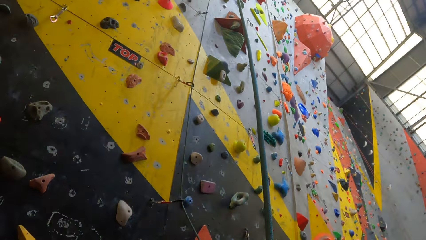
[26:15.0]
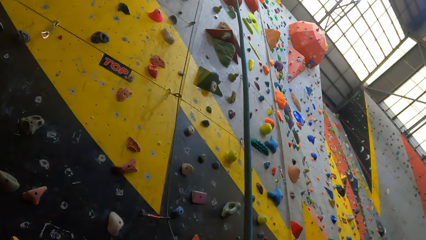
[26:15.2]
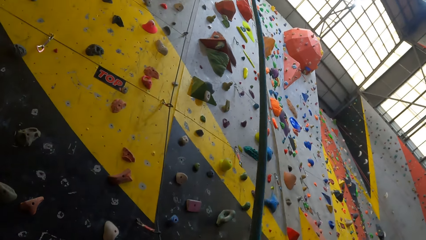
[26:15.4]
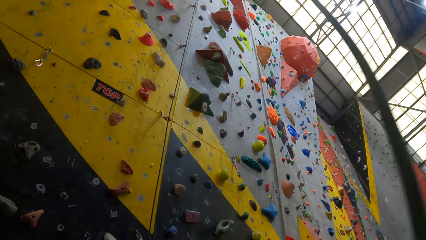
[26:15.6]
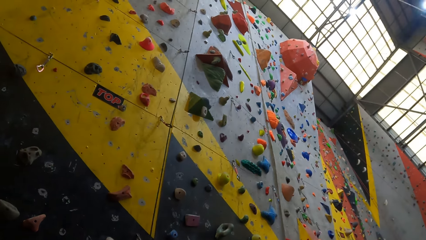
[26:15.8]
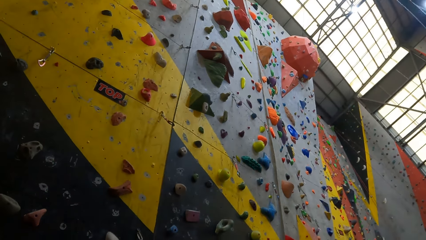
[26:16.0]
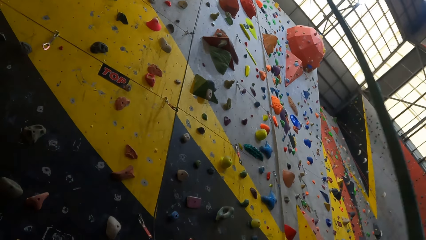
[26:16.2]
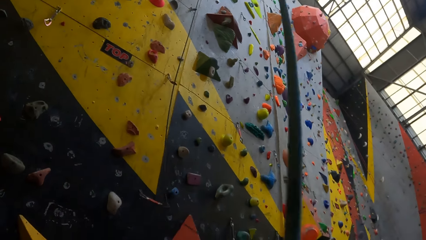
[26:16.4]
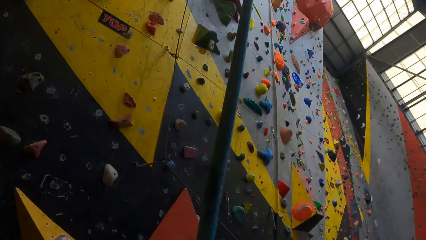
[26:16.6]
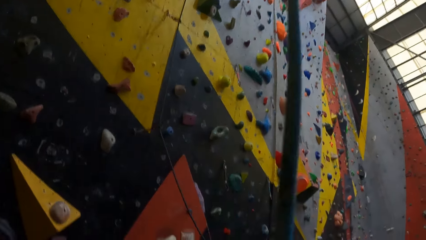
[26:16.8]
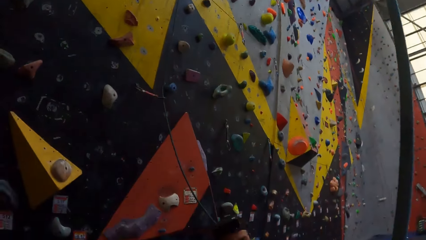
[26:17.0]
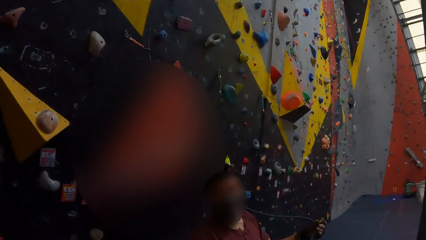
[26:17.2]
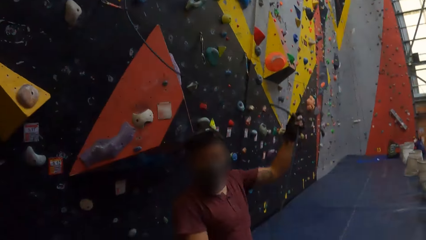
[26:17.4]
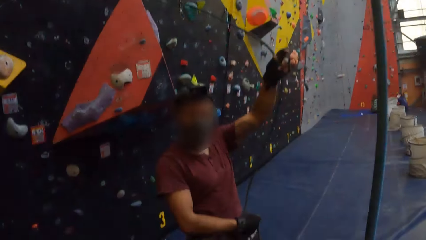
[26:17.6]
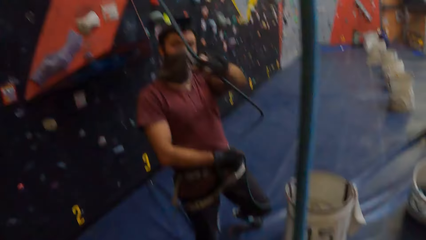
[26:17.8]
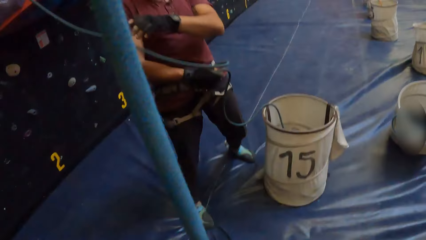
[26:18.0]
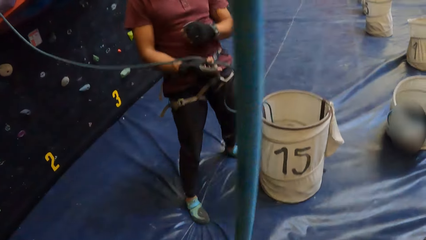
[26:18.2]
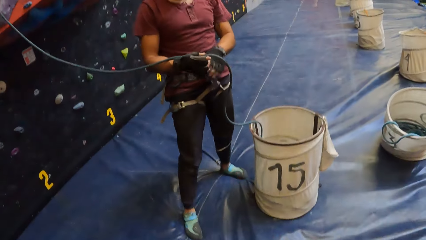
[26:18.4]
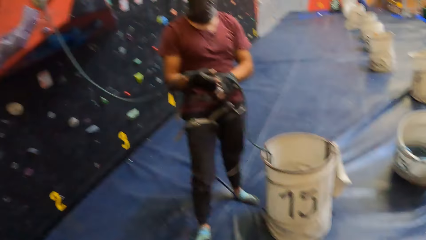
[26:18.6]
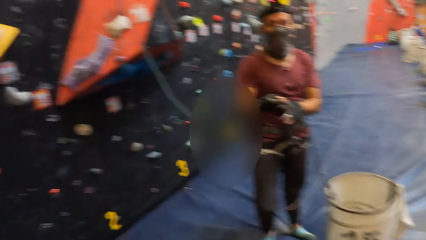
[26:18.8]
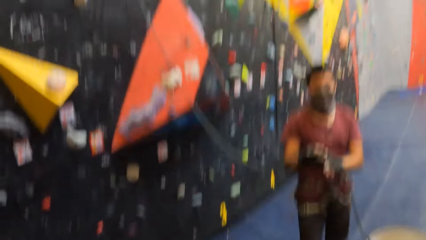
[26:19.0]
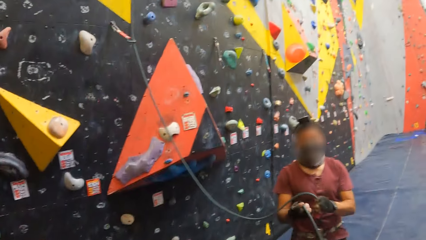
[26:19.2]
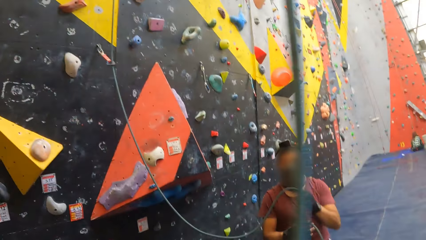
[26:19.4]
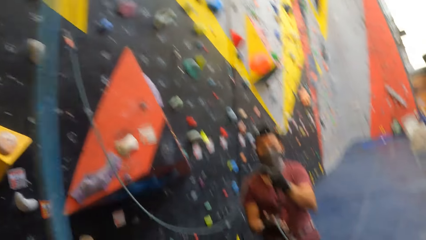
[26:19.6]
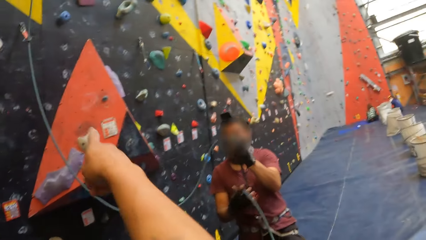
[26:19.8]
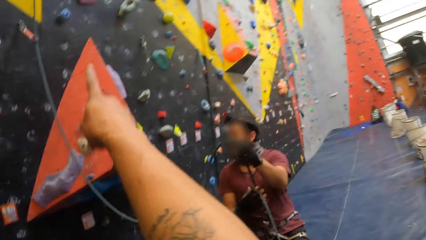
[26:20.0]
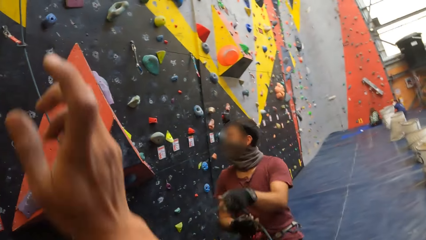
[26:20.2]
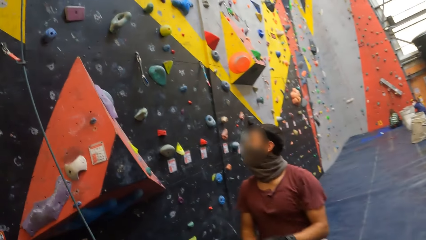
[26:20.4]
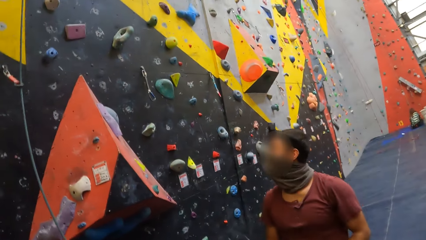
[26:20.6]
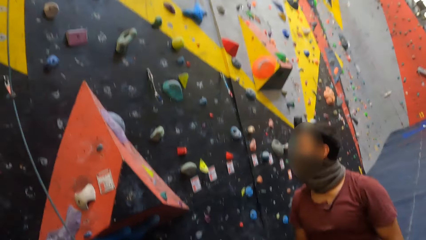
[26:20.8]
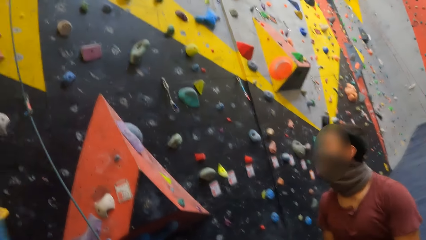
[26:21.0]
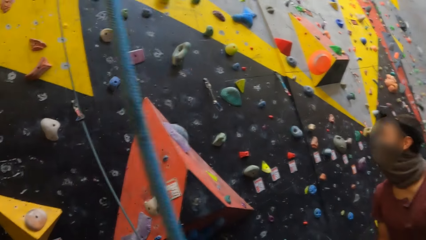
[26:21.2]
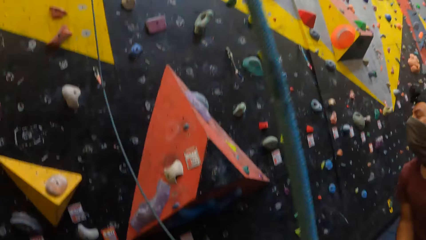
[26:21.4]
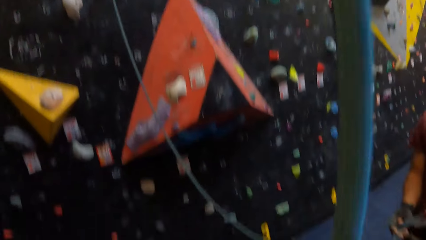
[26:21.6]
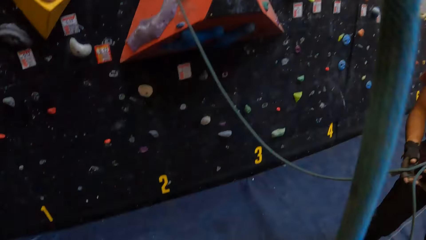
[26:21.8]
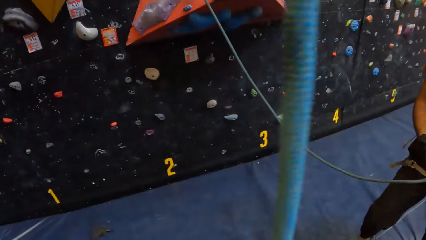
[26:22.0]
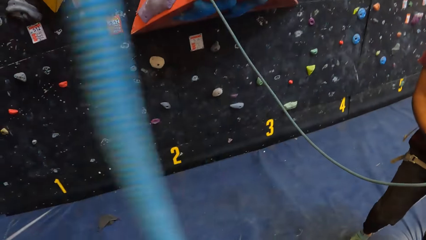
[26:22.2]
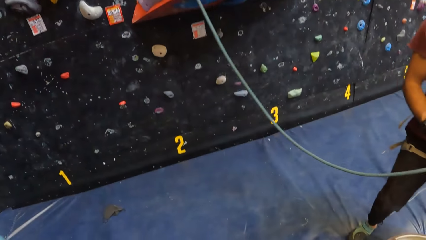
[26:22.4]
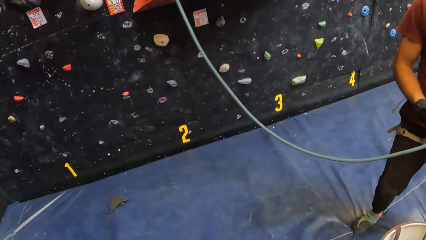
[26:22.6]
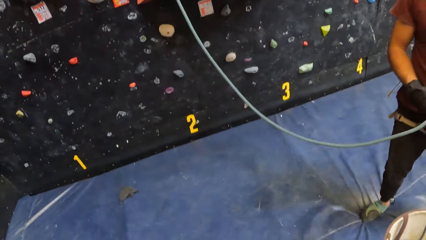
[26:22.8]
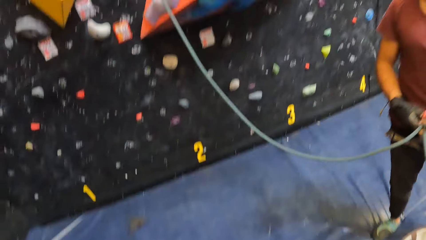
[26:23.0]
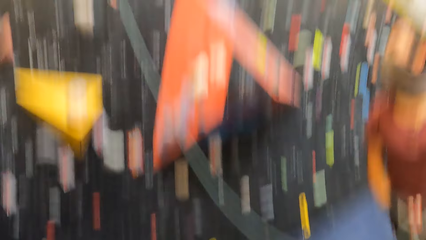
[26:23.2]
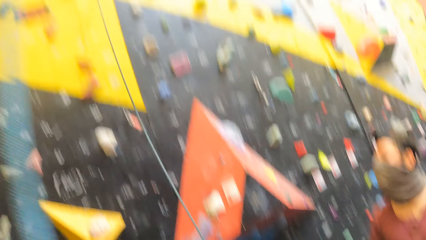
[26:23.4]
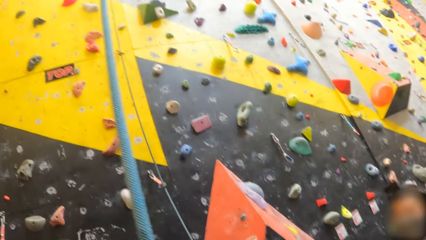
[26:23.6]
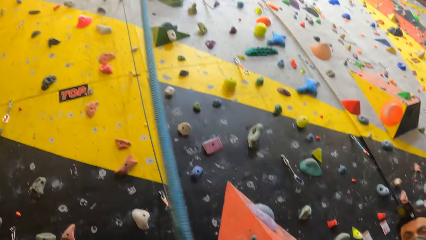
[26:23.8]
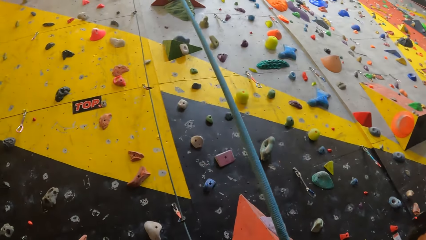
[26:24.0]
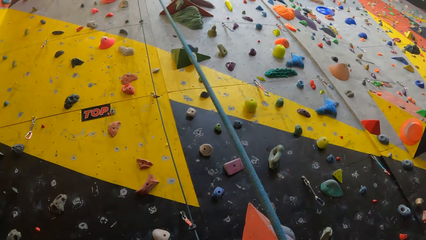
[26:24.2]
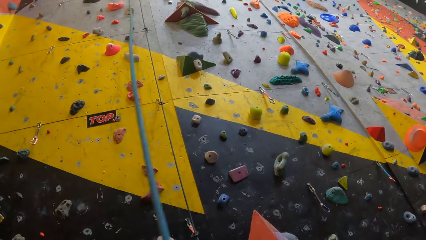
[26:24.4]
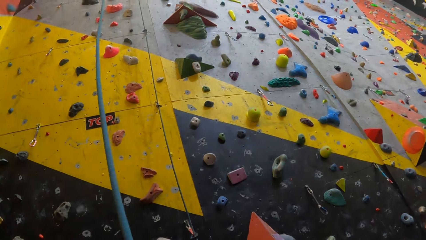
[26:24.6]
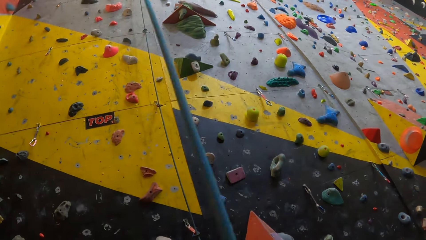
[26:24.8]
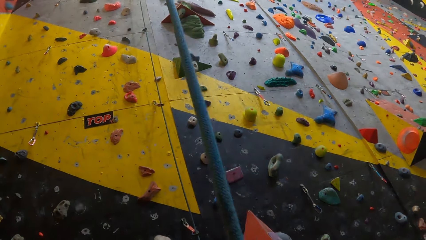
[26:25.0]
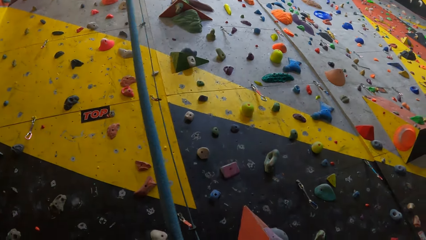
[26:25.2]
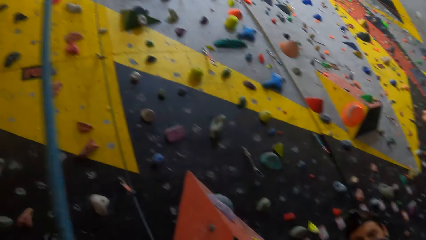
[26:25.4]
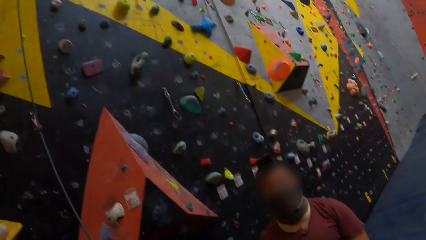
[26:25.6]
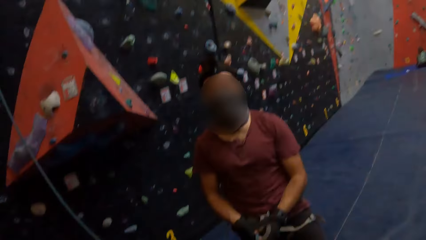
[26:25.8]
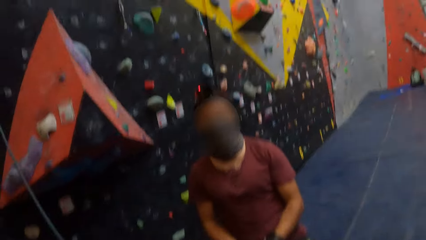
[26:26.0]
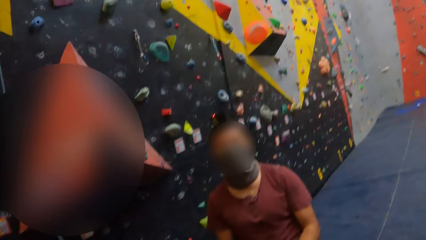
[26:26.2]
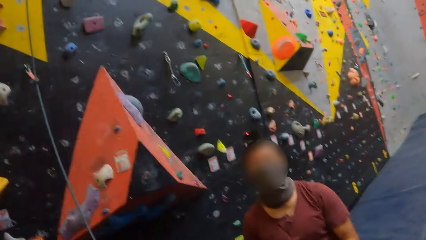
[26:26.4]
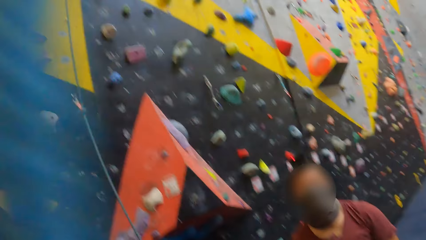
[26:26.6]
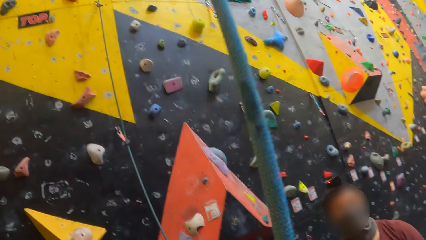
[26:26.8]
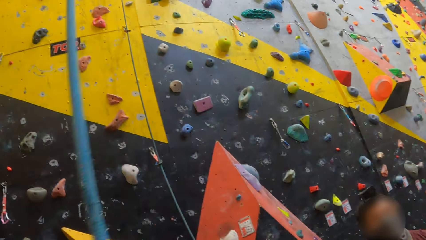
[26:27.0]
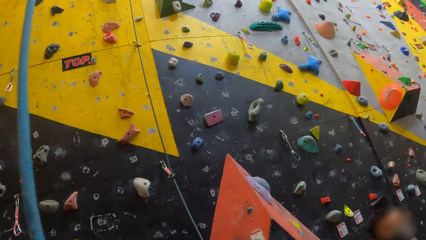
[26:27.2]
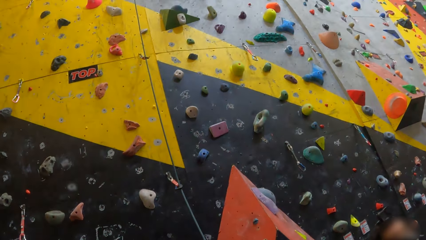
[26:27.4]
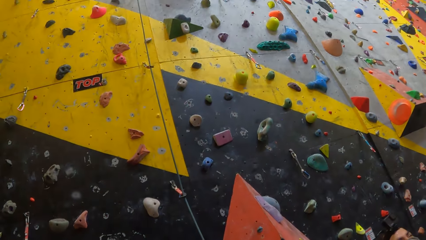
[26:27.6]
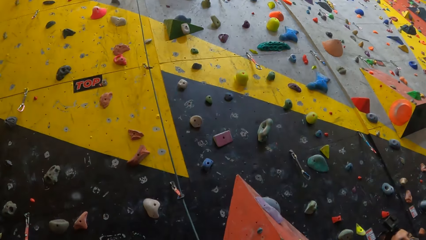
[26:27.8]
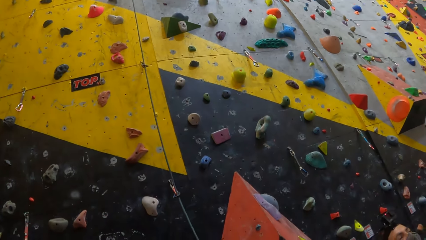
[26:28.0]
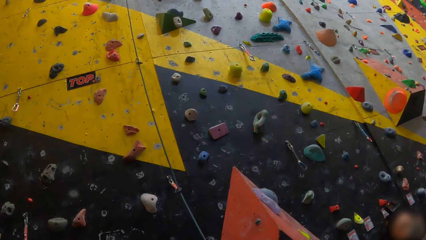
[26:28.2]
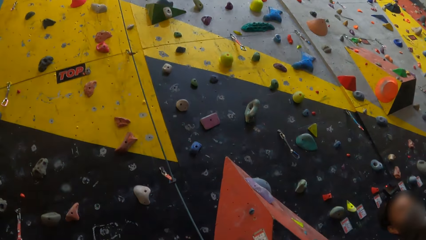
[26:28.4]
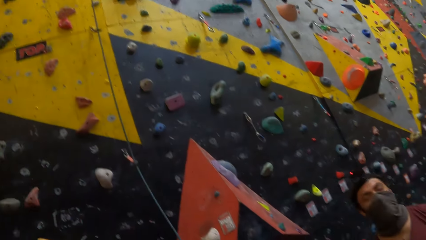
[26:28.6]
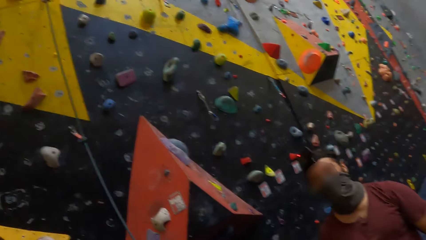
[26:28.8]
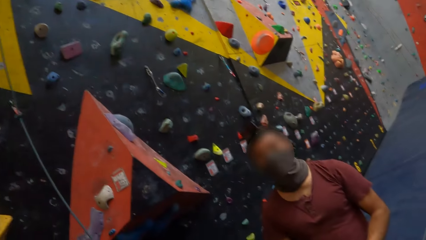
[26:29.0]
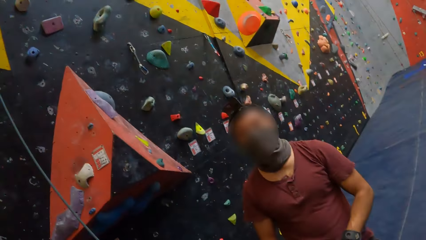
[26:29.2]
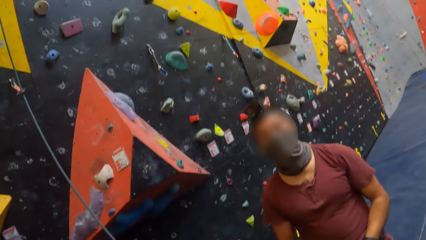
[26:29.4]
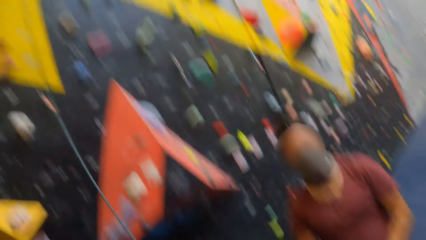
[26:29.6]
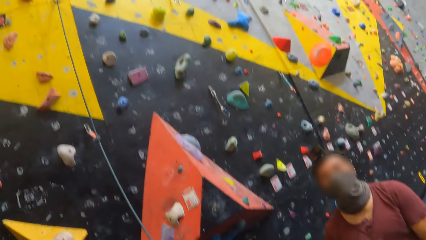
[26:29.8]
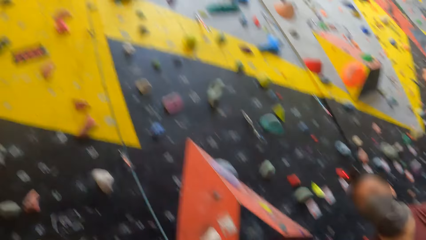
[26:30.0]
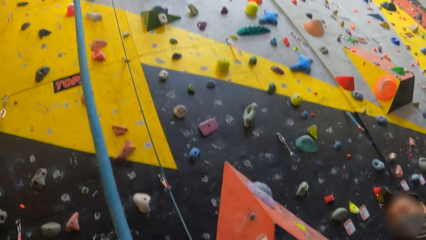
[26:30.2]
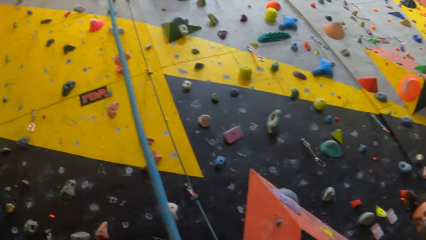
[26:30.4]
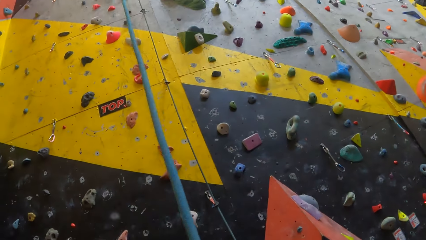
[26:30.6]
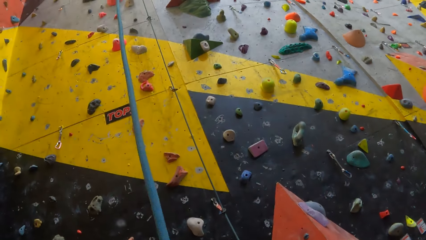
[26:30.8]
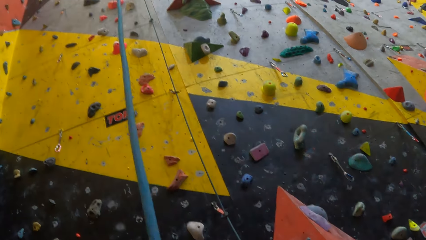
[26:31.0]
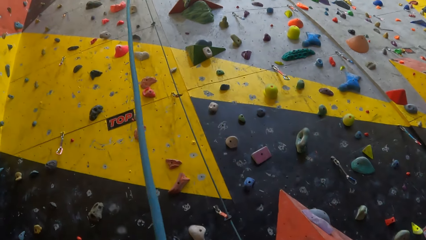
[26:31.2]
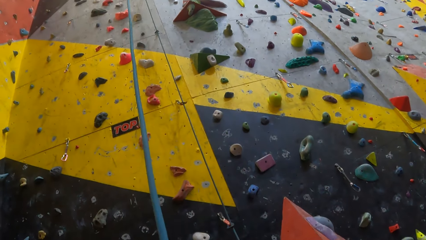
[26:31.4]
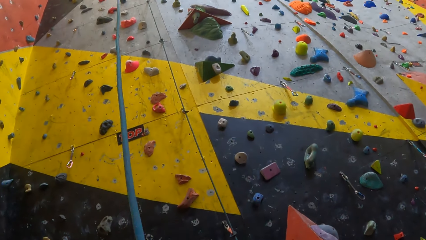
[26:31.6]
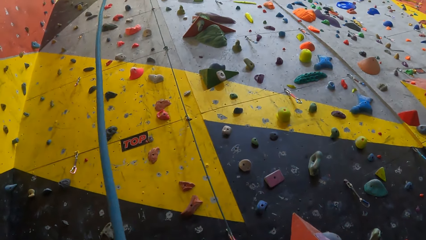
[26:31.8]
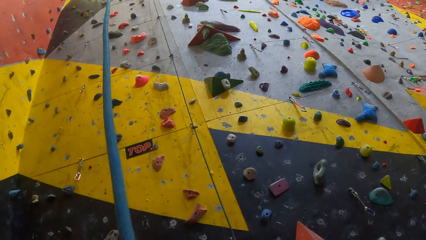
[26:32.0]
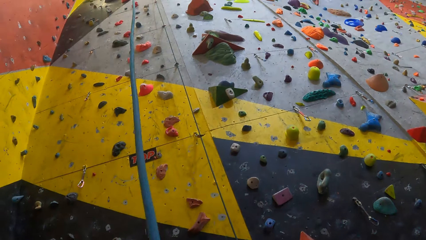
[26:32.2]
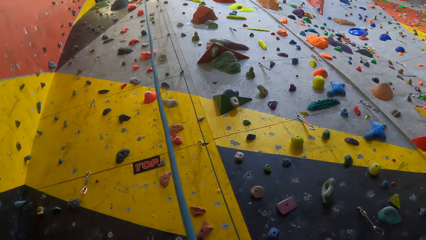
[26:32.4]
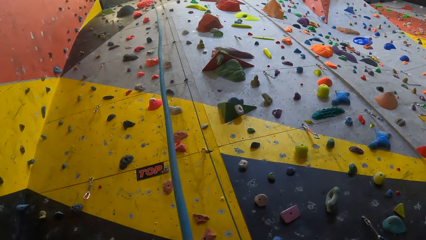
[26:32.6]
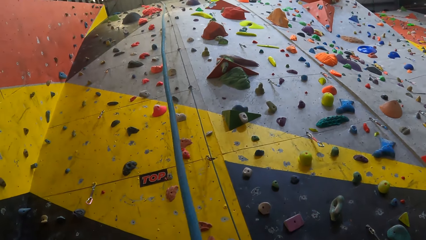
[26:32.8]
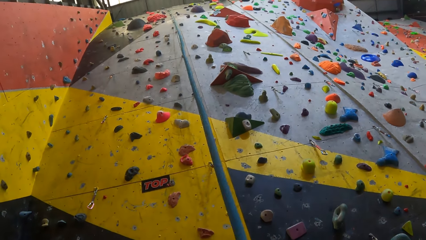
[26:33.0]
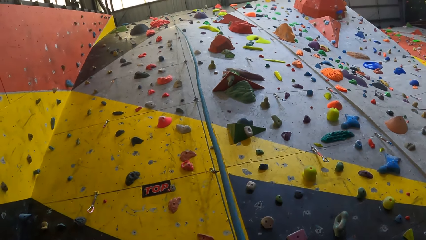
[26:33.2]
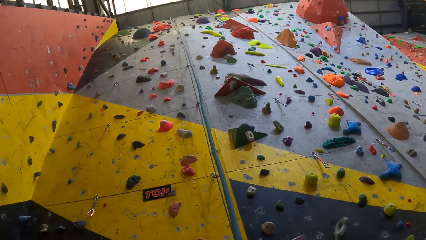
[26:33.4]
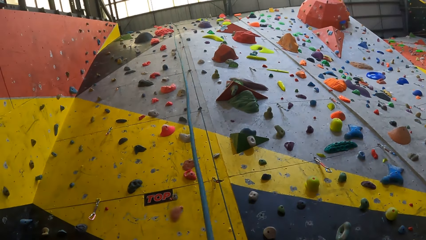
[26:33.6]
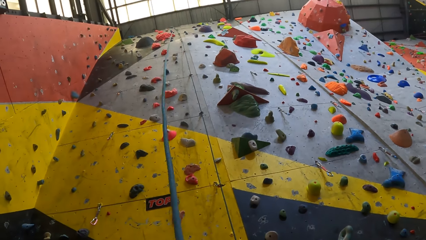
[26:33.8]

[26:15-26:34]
The camera wearer moves the rope. They point a finger at the wall.
